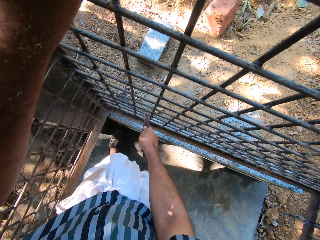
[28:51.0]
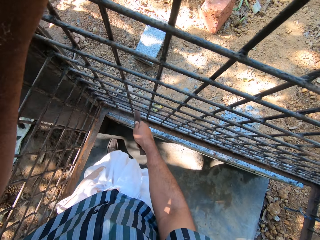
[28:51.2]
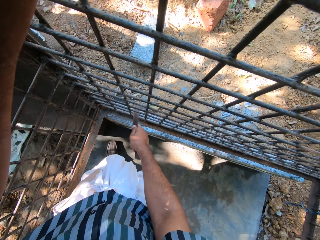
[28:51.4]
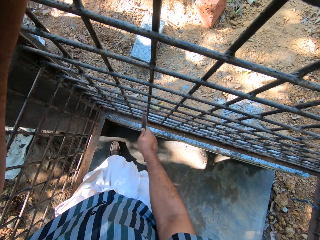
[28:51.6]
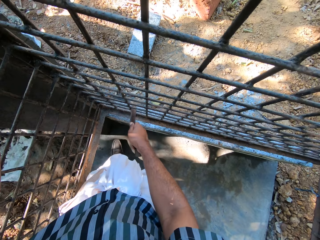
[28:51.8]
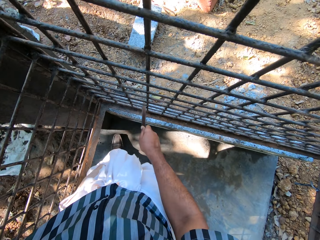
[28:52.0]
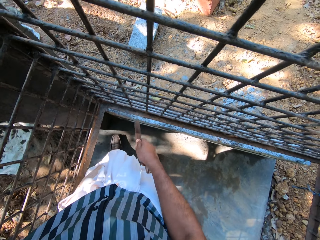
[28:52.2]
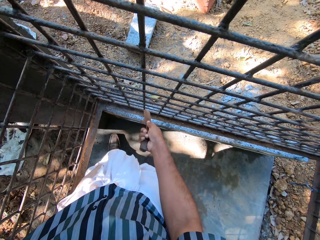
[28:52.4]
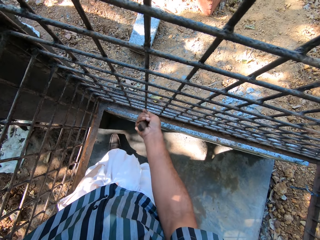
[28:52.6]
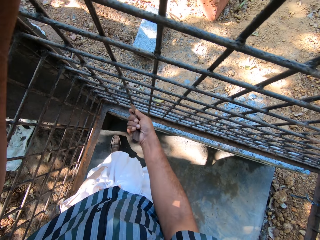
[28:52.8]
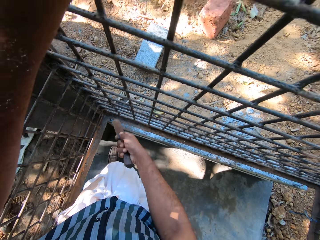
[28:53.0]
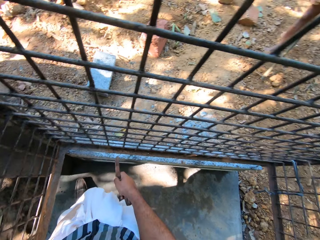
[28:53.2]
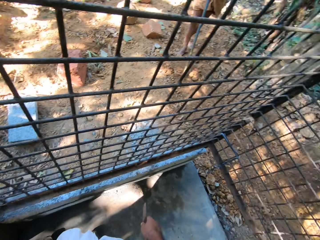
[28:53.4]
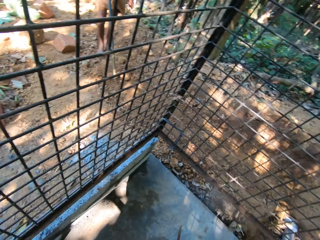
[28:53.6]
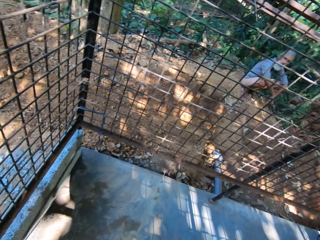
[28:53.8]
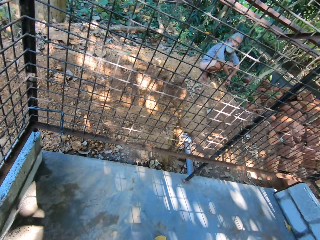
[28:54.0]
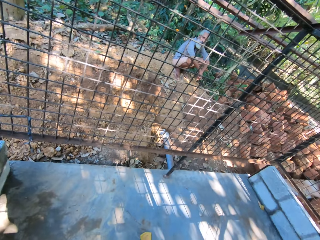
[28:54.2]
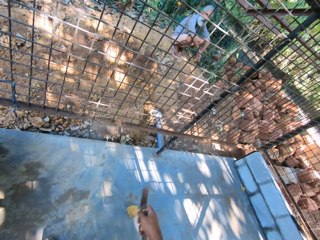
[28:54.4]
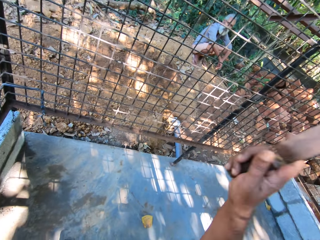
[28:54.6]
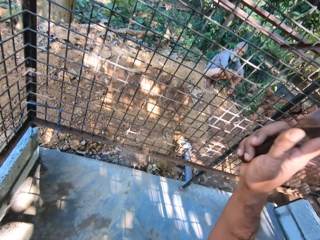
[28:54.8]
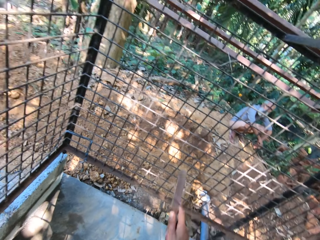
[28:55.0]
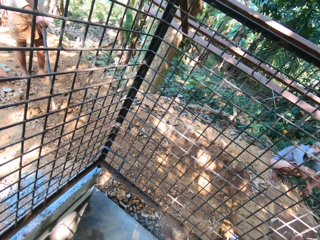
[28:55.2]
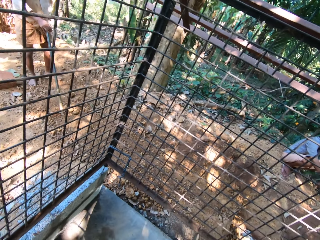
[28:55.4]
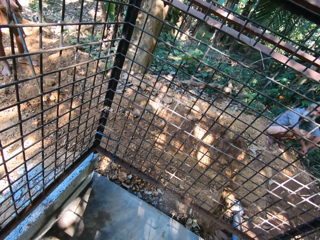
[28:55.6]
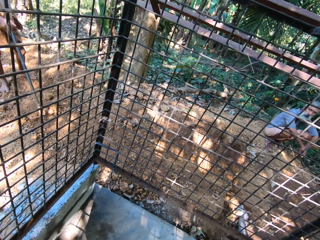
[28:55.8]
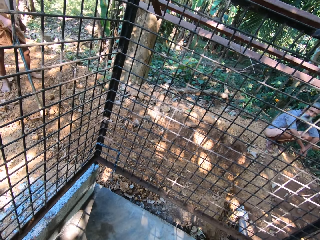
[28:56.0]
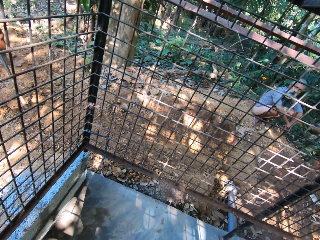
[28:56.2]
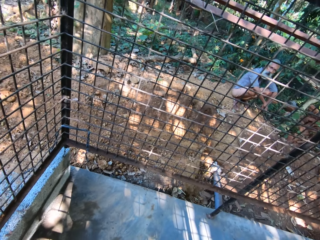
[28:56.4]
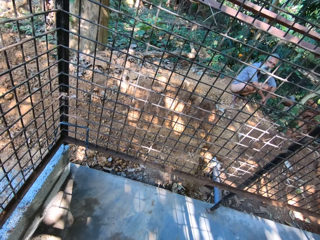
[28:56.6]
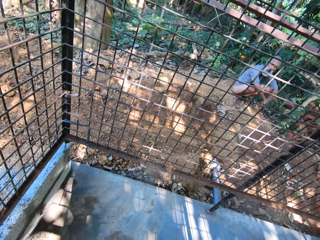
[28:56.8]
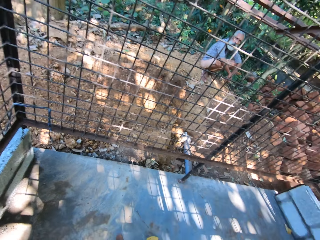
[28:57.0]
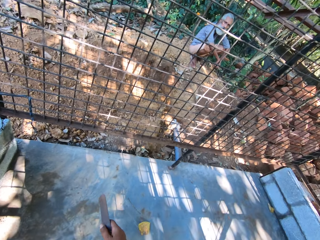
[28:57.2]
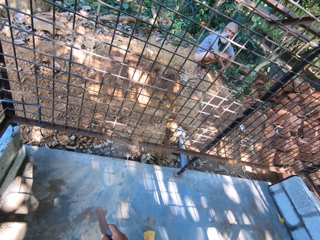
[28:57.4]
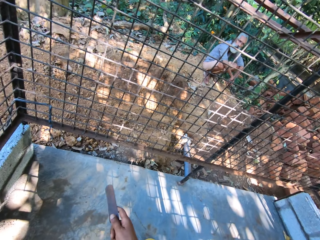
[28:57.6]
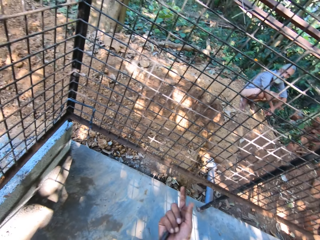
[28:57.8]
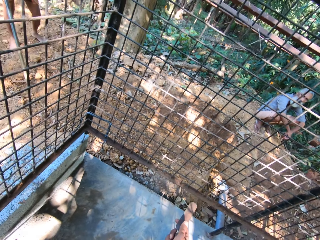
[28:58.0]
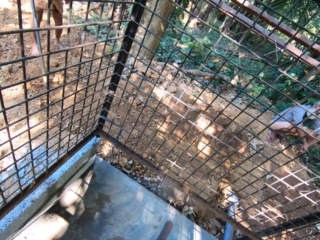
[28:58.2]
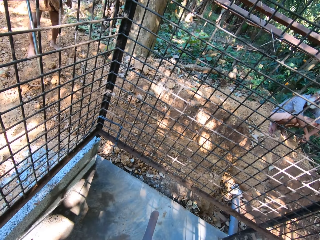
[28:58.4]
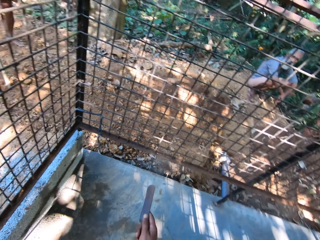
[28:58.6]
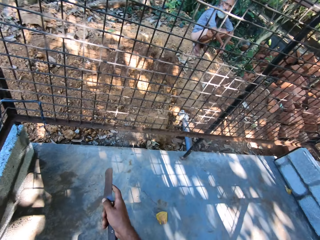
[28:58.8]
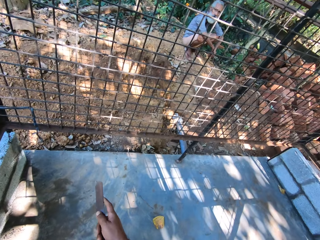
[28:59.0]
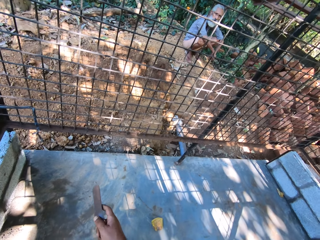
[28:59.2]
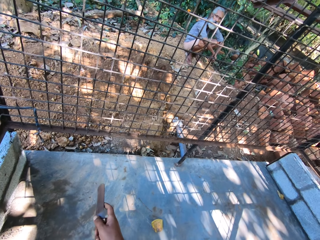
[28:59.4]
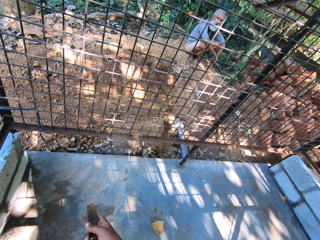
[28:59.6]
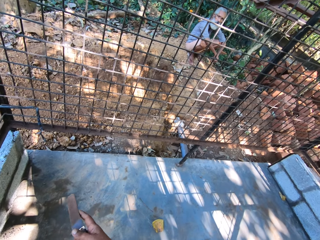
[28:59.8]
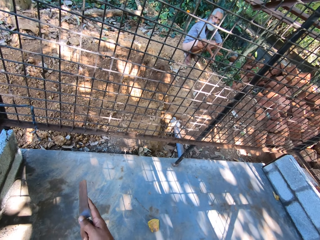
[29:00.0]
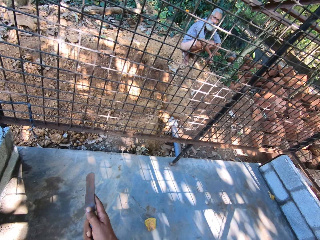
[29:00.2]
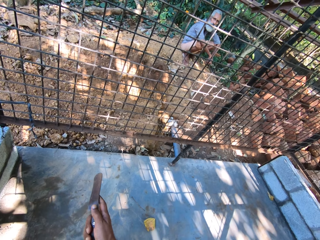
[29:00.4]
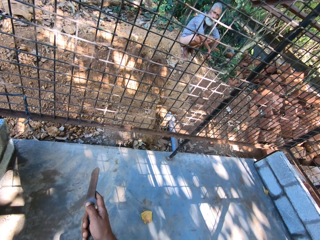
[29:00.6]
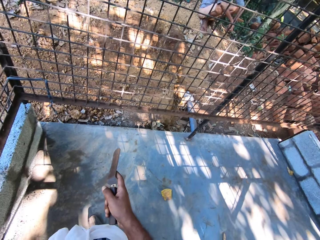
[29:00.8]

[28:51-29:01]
The camera wearer converses with a man.

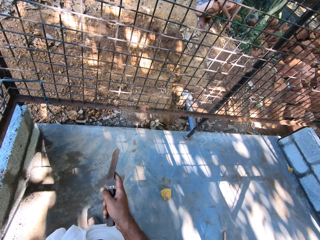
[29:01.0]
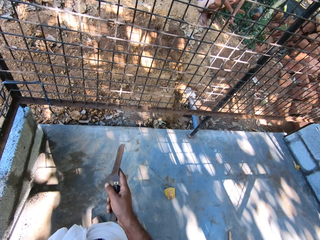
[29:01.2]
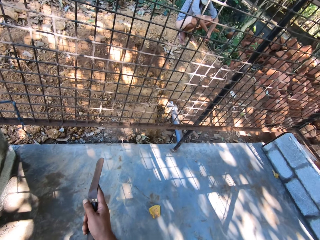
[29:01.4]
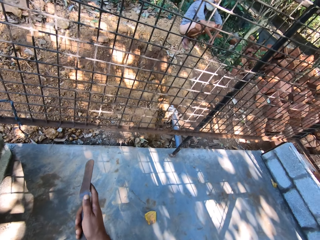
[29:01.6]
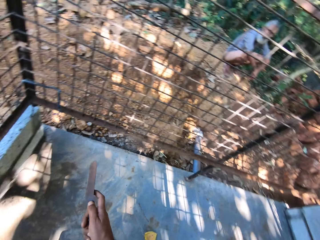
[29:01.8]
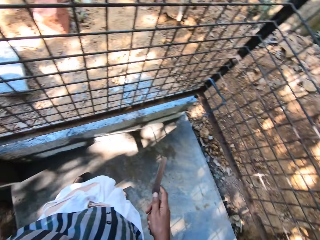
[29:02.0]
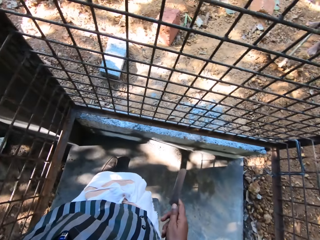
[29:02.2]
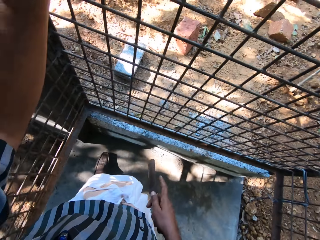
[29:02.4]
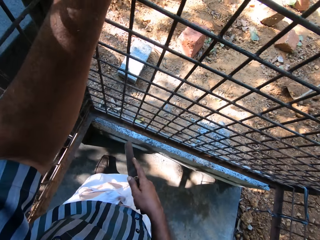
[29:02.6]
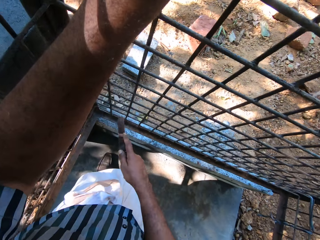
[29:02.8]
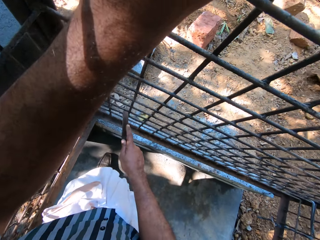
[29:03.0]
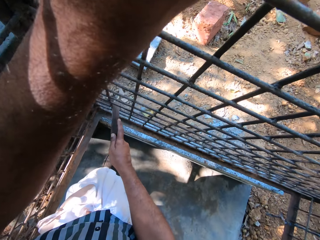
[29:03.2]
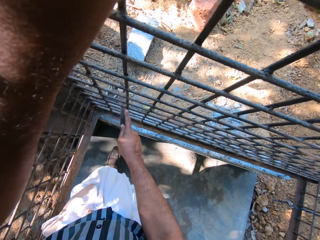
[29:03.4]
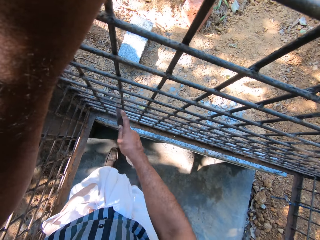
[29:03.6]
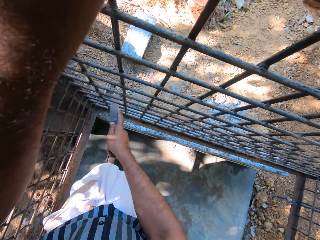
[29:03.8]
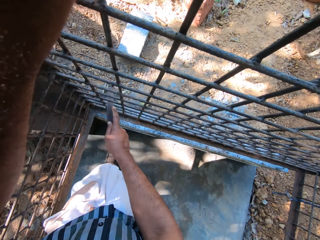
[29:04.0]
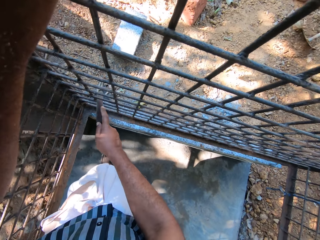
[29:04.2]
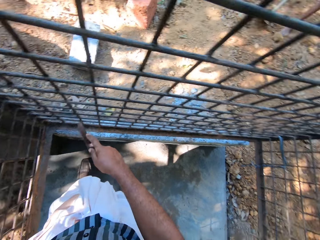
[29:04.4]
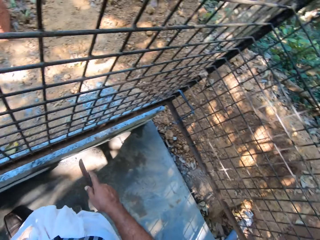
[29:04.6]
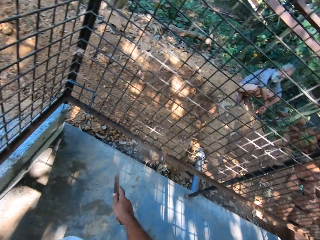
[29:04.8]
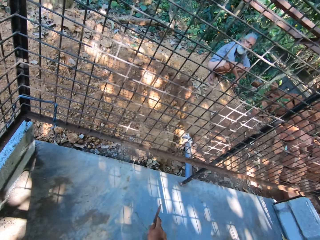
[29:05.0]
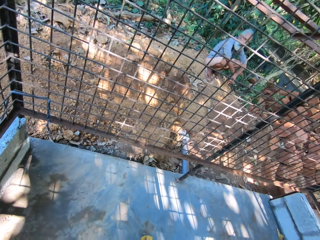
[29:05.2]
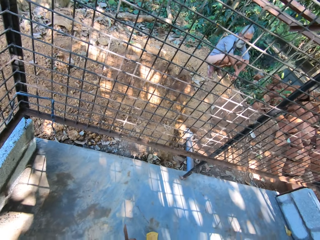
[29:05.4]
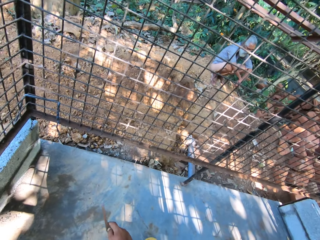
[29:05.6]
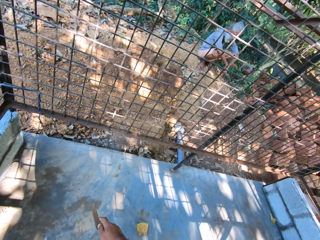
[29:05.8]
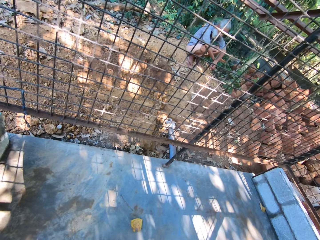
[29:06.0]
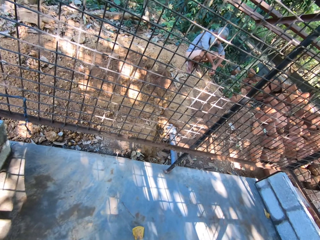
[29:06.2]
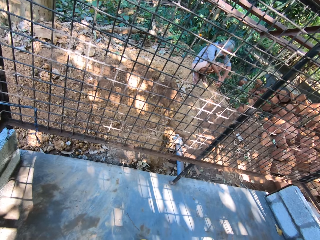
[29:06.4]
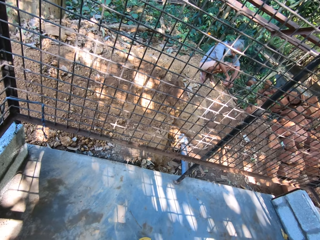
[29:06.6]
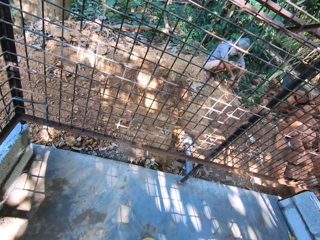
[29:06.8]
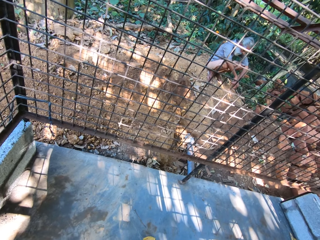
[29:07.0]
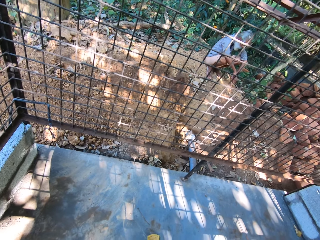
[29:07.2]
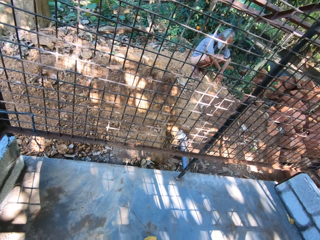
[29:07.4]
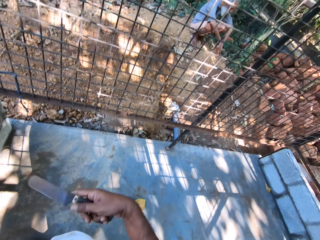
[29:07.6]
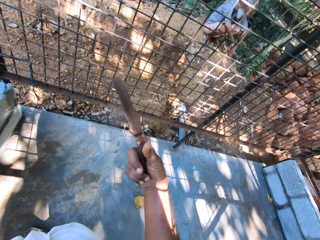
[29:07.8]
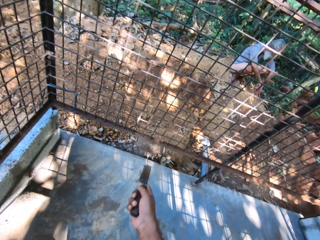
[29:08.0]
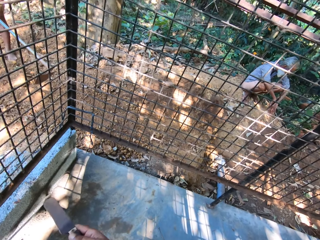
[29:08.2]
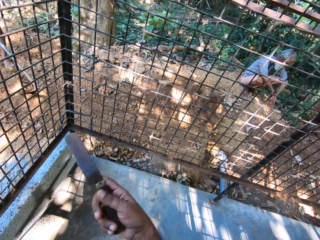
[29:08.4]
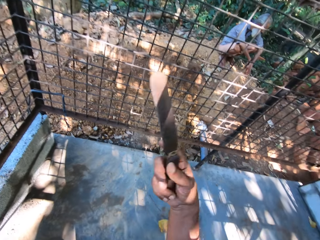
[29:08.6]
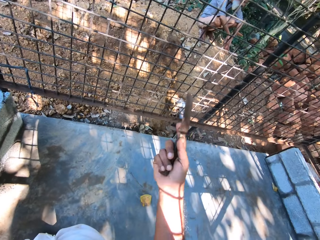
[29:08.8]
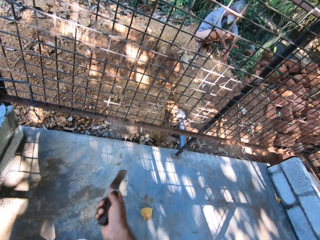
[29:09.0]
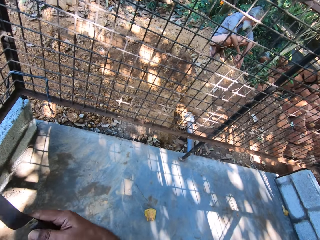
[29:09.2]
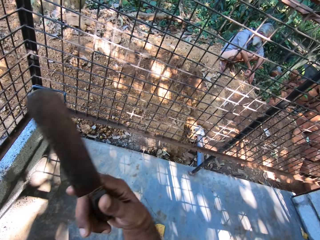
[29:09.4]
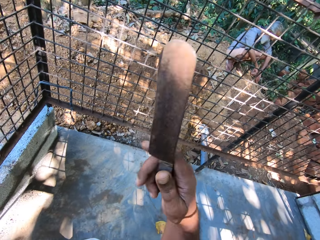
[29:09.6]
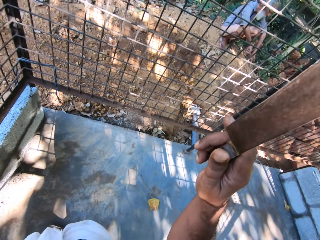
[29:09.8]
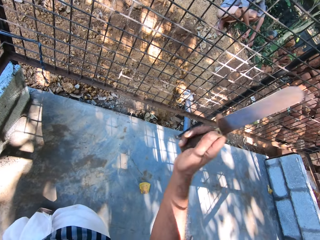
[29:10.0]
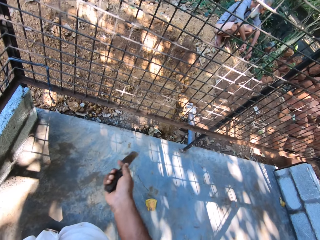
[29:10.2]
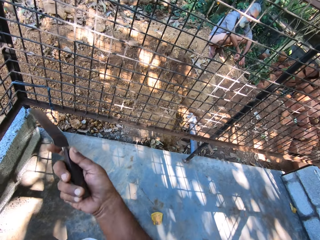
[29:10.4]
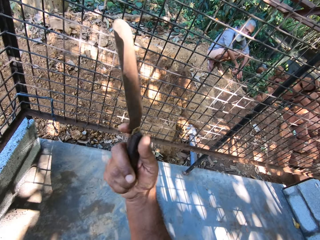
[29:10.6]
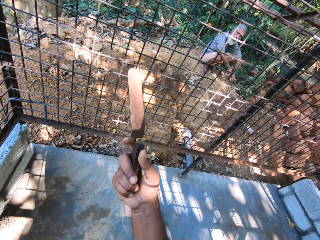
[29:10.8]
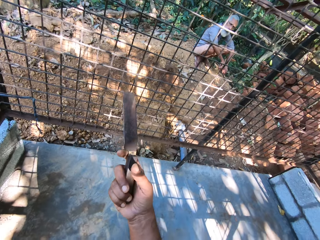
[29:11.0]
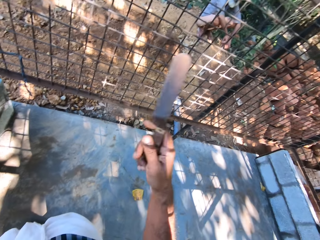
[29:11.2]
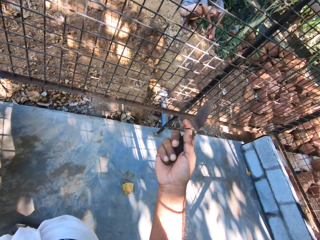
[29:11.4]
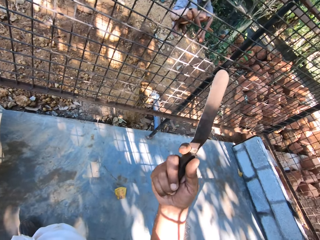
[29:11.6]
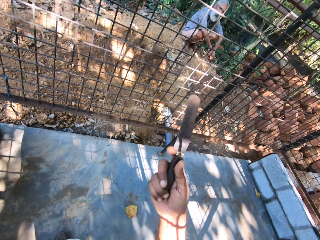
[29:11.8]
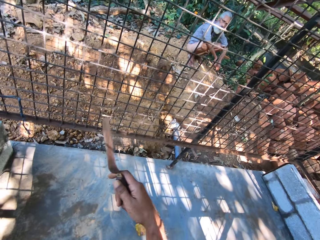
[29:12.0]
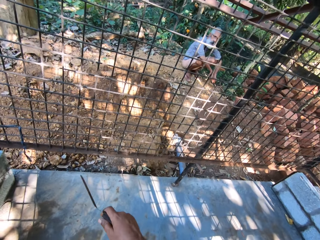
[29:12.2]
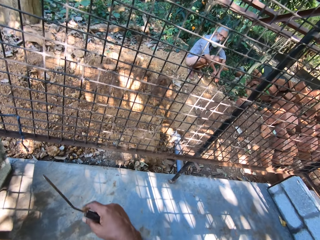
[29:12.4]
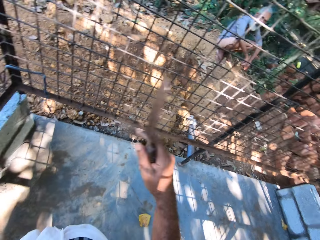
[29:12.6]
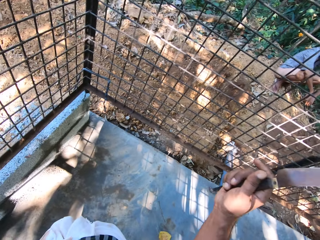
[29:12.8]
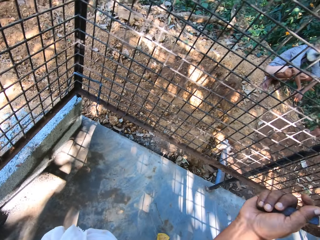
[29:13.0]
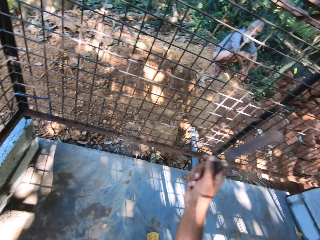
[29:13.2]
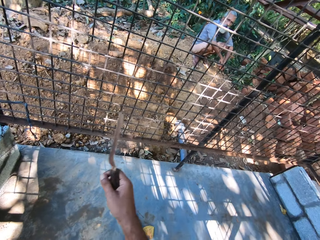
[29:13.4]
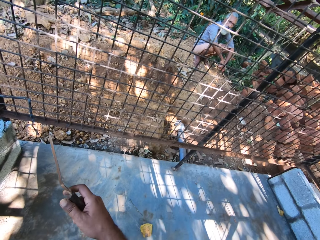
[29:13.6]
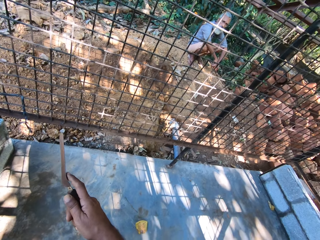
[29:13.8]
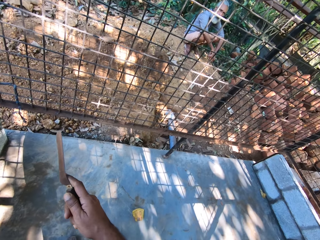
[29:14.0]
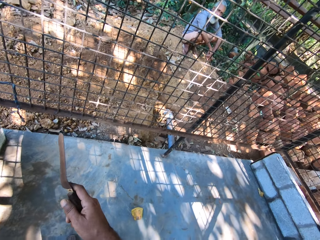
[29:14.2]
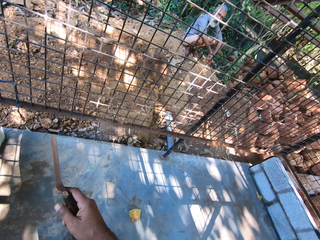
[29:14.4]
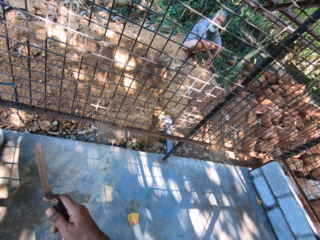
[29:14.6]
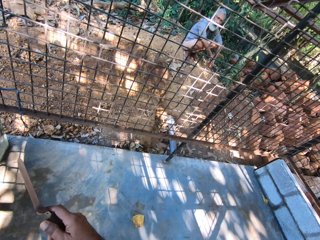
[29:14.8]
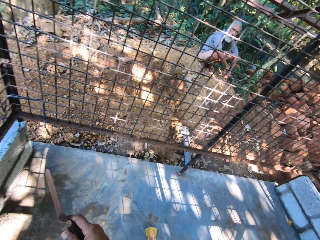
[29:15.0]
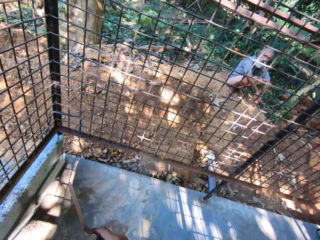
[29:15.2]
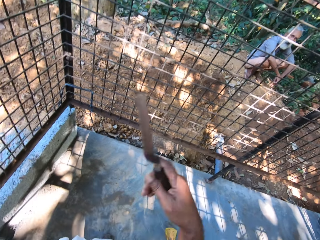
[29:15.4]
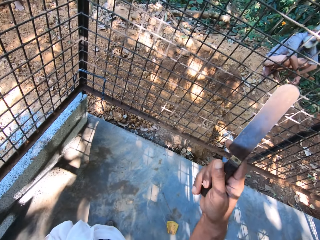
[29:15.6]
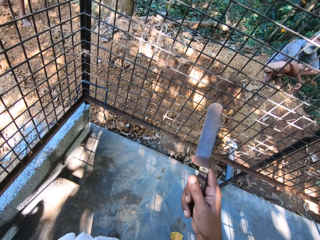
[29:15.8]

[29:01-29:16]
The camera wearer smoothens the metal fence with the file in his right hand. He scrapes the metal. He converses with a man.
